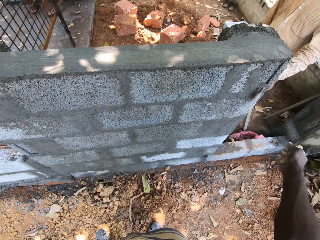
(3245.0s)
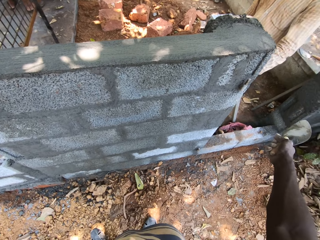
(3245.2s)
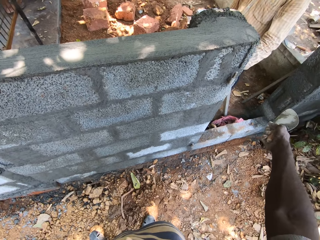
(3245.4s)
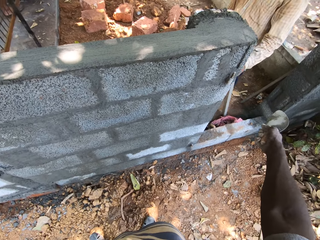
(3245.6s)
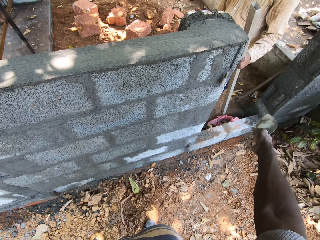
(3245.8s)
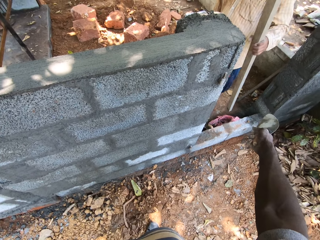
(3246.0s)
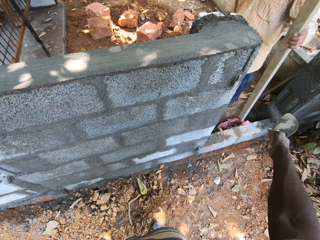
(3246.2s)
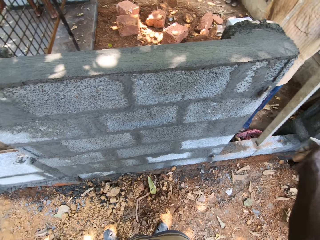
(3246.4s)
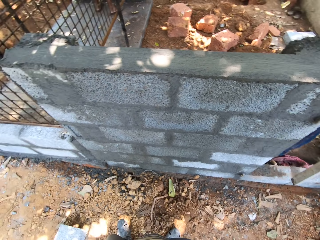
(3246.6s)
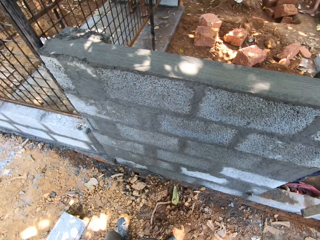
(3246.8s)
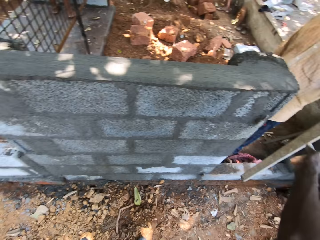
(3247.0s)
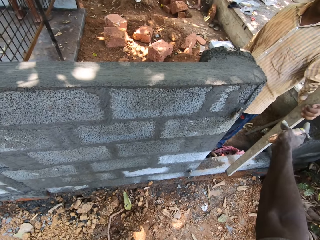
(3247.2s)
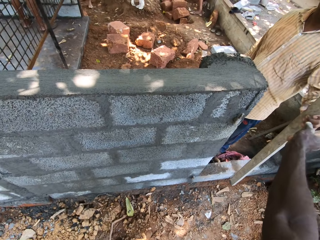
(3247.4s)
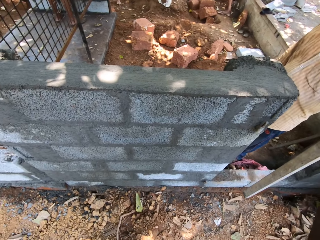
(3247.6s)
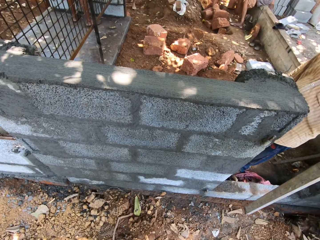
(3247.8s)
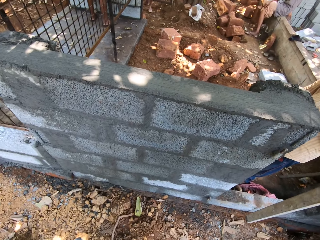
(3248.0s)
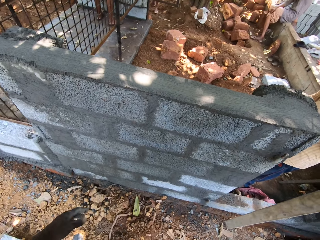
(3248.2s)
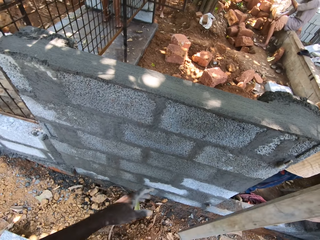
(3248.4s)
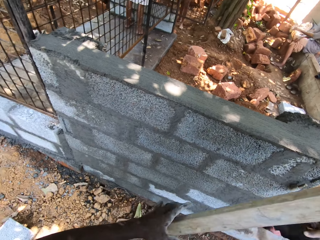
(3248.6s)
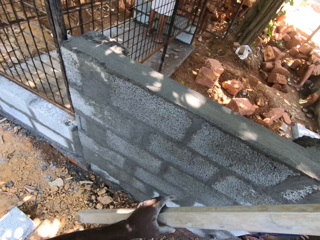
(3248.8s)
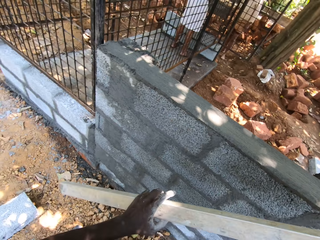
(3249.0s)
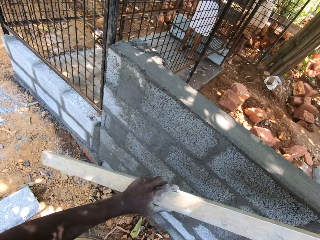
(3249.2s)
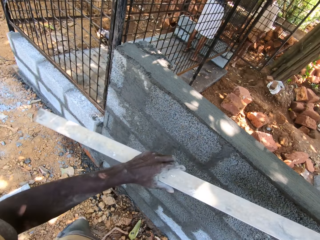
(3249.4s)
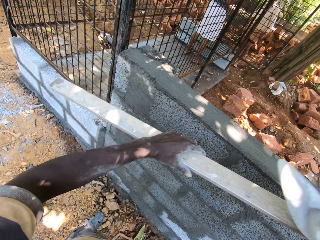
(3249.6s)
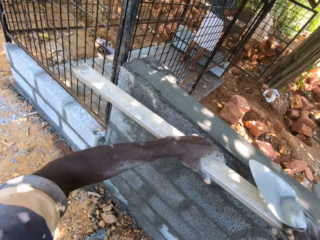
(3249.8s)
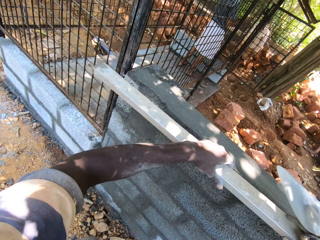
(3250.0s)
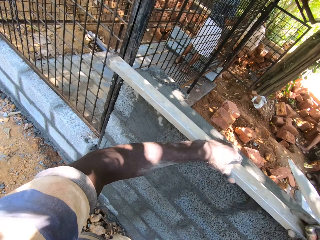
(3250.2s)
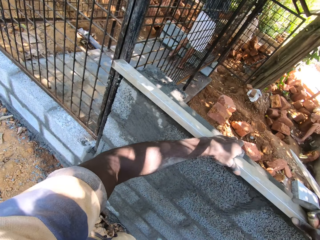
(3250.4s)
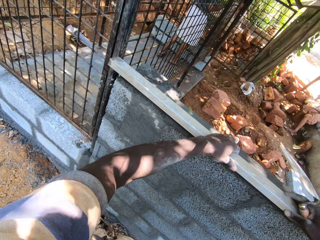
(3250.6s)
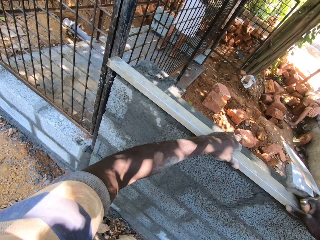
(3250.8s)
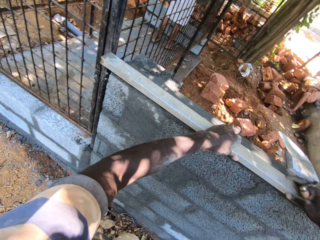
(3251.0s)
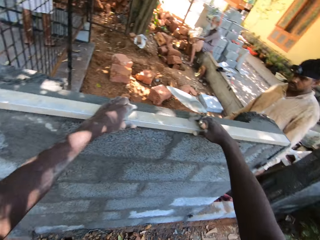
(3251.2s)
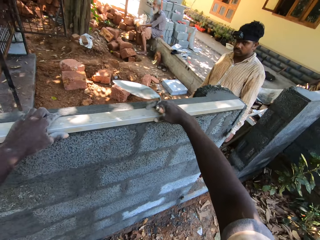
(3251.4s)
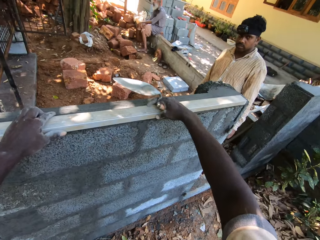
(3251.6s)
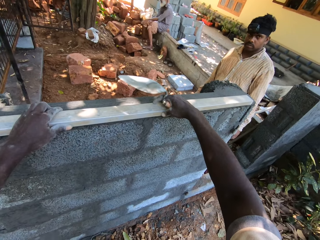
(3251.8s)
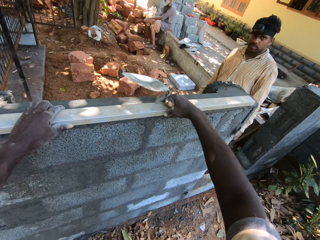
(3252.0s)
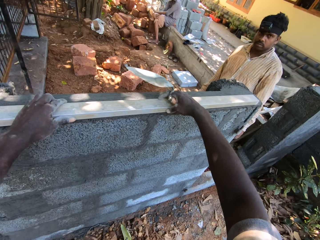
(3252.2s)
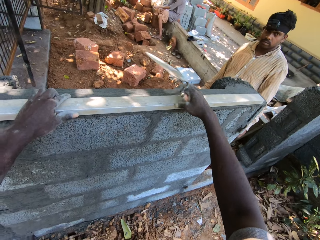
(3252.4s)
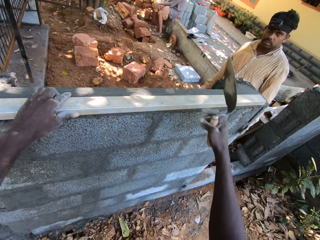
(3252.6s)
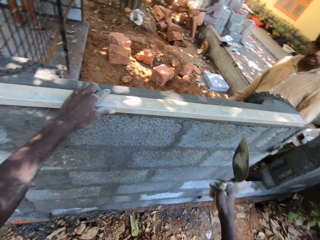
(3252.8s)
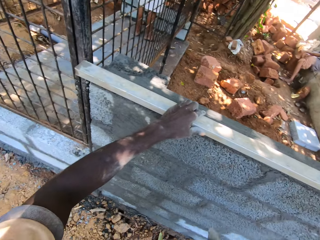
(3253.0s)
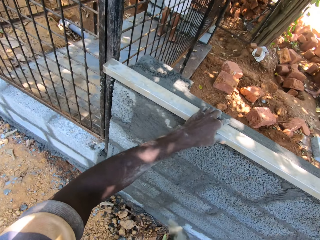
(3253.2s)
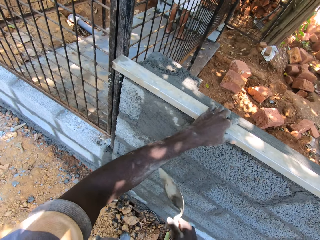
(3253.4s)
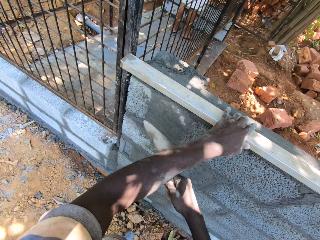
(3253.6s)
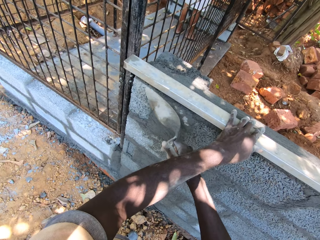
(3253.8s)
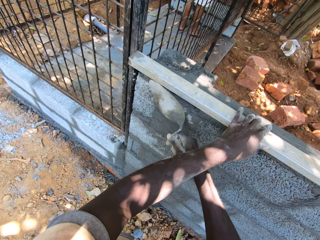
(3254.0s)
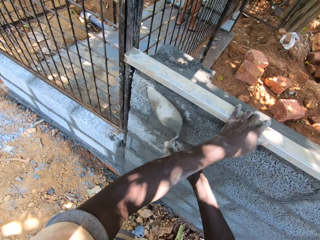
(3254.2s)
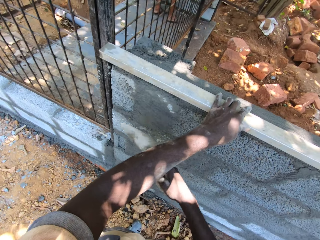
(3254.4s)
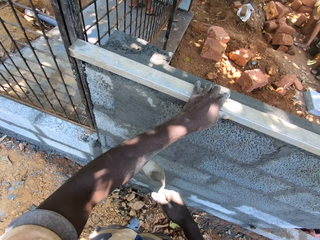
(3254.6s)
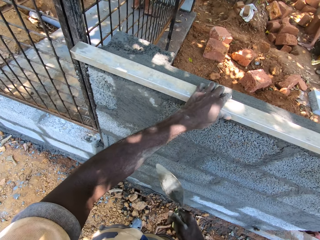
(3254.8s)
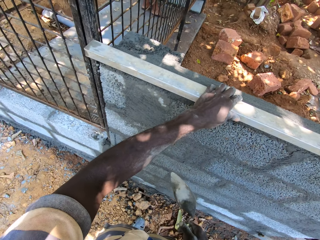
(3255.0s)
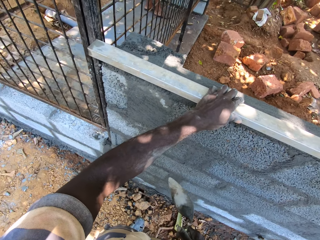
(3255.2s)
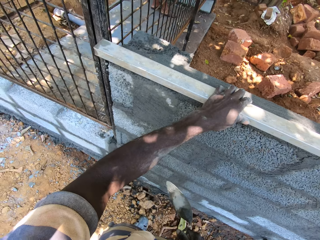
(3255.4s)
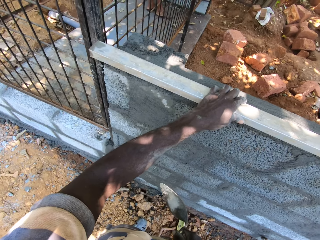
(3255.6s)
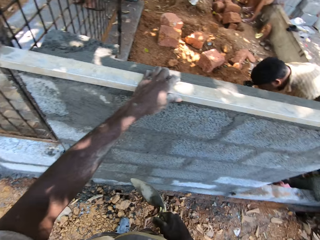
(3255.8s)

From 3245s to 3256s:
The man picks the piece of metal from the wall with his left hand. The camera wearer talks to the man. He collects the piece of metal from the man with his right hand. He holds the piece of metal with both hands. He drops the piece of metal from the wall with both hands. He hits the piece of metal in his left hand with the trowel in his right hand.

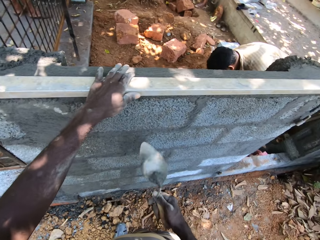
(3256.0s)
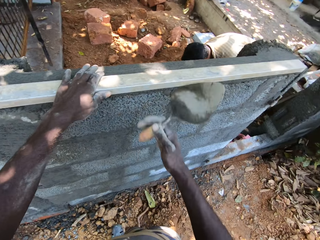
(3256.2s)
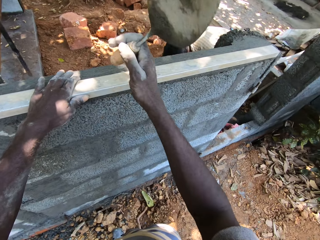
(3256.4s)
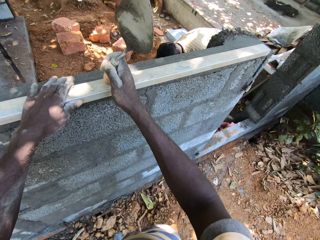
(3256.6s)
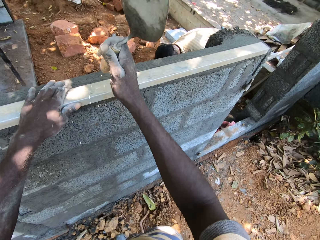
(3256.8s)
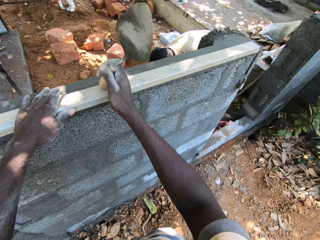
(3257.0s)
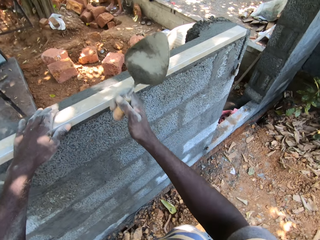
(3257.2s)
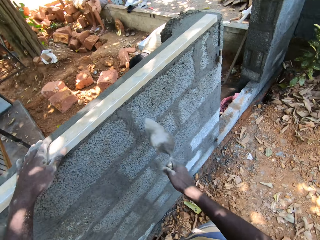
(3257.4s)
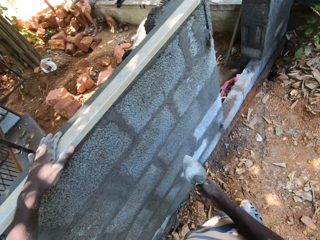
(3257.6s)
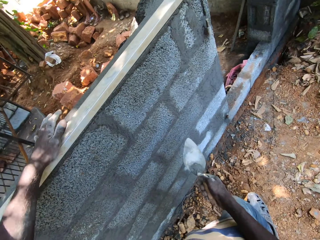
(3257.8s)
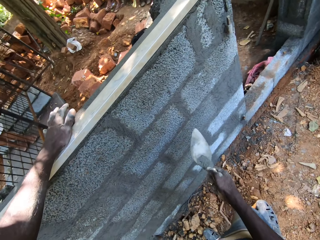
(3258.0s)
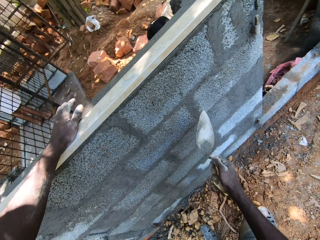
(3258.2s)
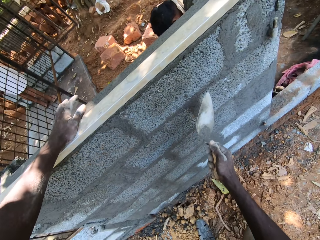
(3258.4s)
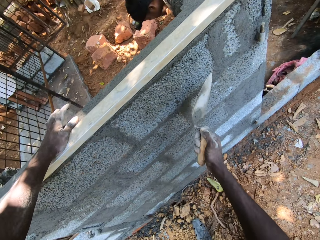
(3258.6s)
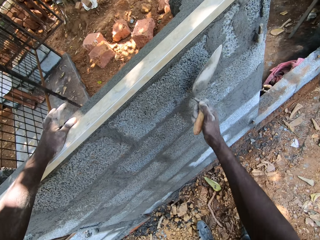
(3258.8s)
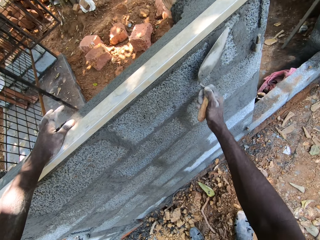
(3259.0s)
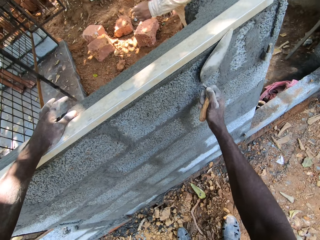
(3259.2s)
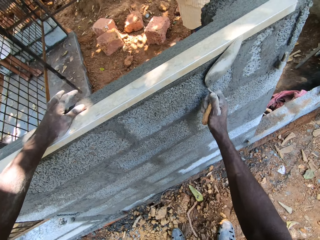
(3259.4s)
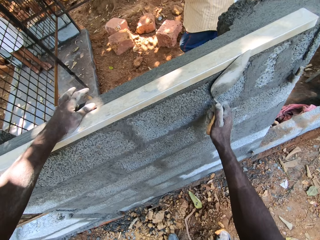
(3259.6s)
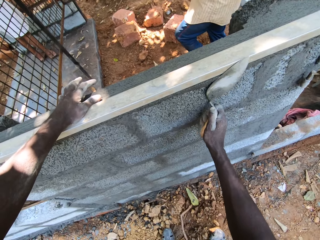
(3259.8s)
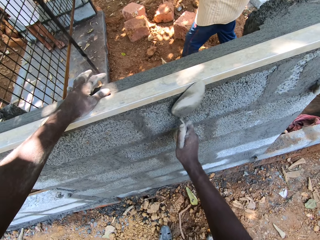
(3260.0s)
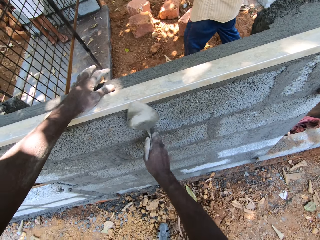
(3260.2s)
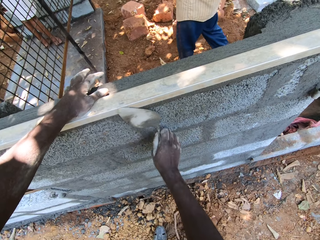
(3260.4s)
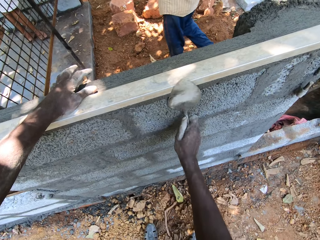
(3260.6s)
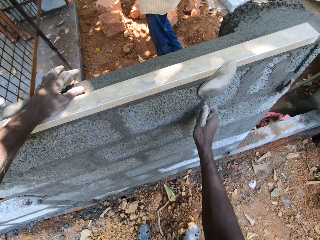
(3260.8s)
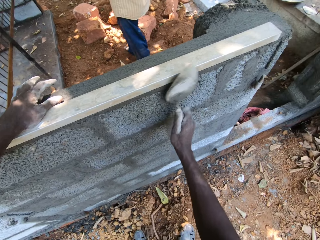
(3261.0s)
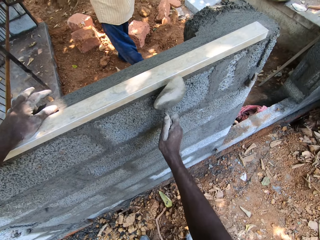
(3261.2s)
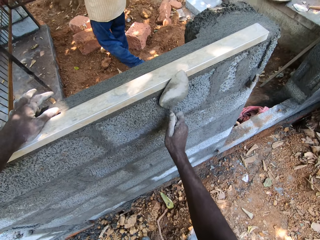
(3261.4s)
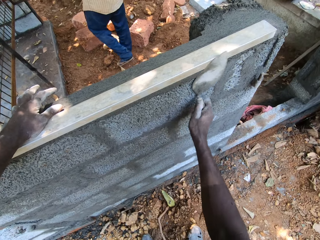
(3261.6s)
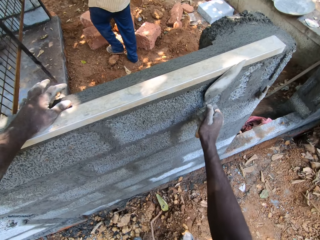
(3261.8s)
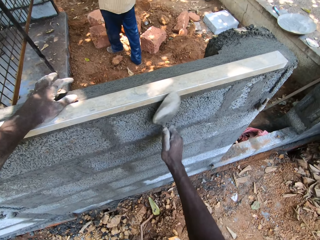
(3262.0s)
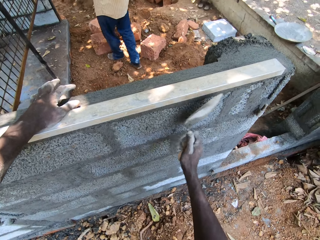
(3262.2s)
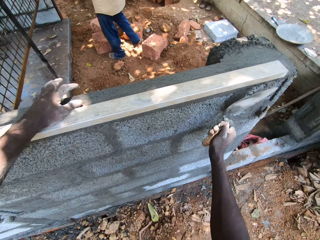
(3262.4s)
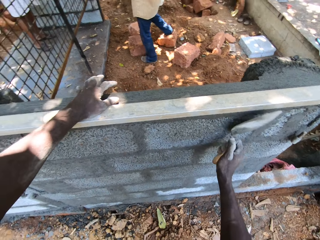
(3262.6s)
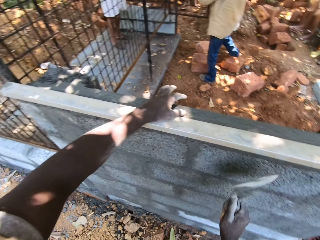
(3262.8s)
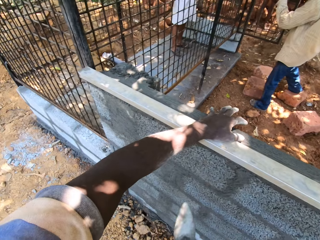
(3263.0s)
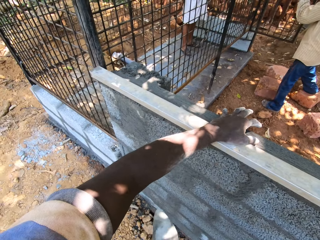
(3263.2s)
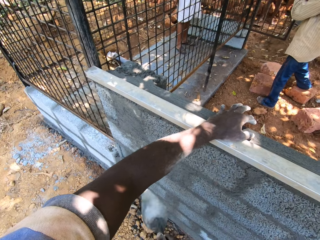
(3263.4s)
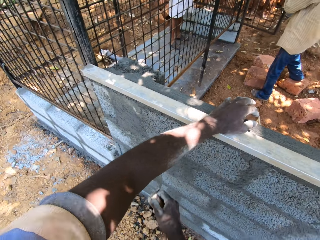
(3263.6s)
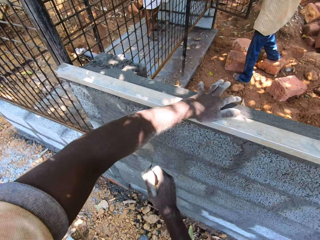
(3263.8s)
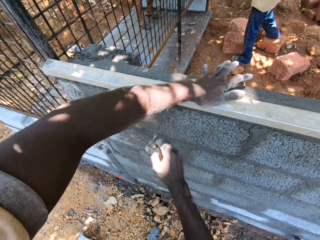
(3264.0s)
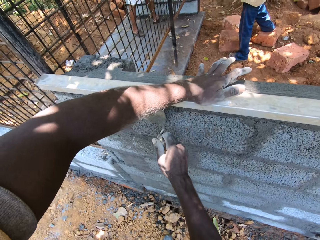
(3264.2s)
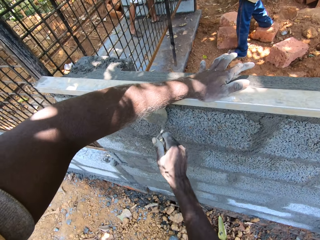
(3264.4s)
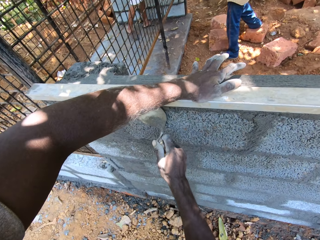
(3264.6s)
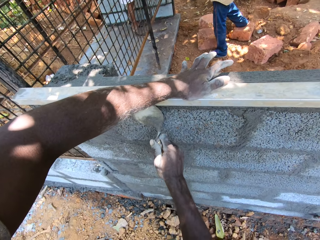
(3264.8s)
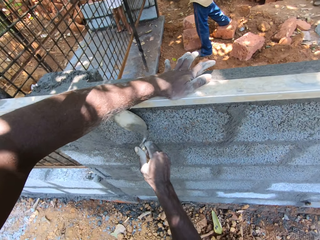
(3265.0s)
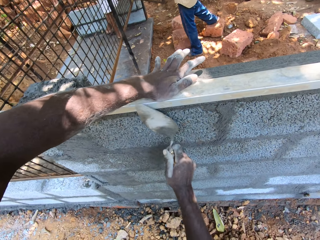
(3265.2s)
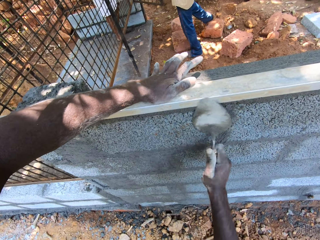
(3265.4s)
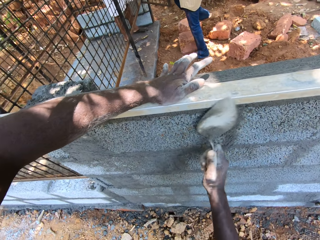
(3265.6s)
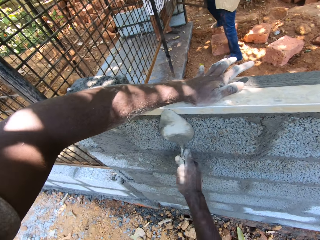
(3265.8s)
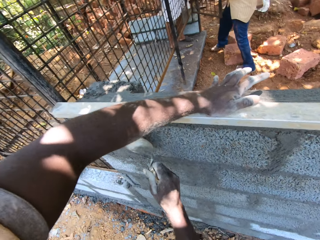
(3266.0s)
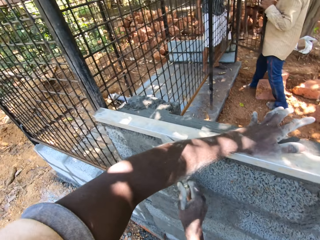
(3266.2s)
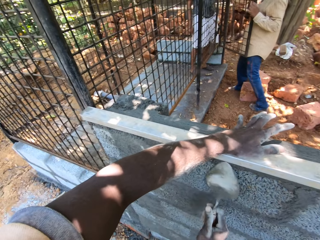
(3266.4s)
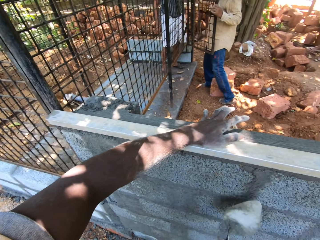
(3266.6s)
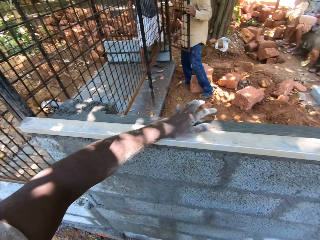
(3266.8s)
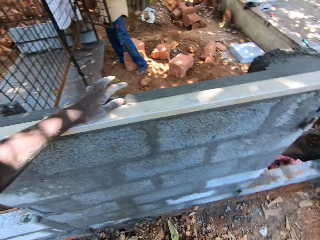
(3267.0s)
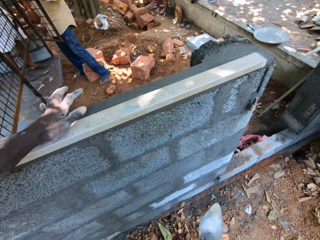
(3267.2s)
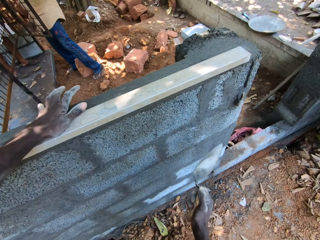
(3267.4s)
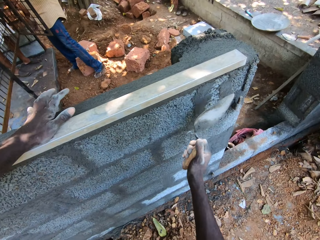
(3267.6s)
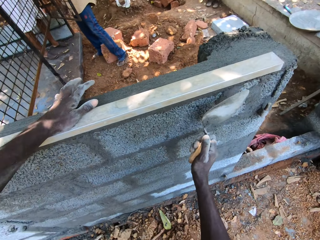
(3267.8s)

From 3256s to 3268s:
The camera wearer looks at the wall. He hits the leveler or metal on the wall with the trowel in his right hand. He looks at the wall. He hits the metal. He wipes the wall. He talks to a man.
